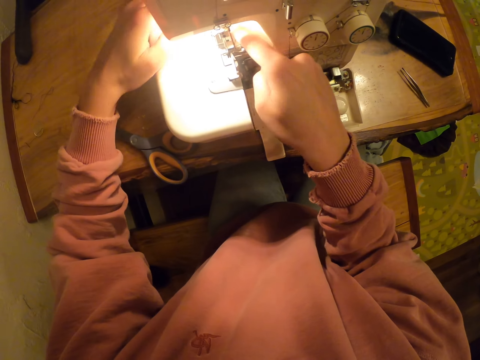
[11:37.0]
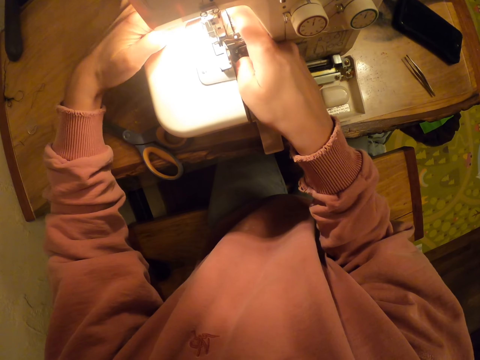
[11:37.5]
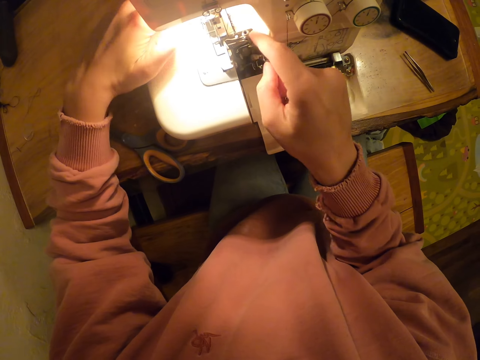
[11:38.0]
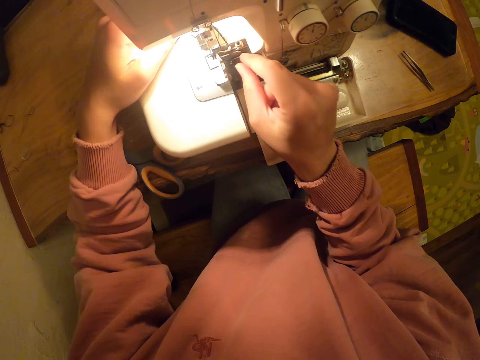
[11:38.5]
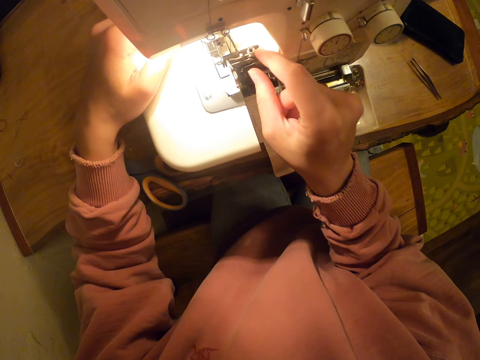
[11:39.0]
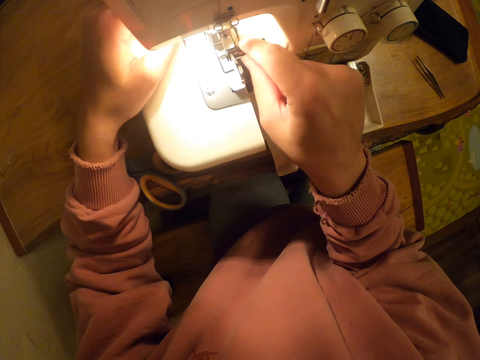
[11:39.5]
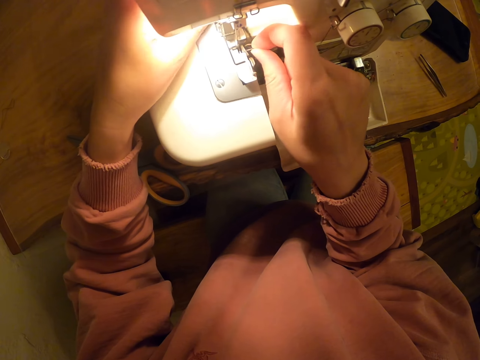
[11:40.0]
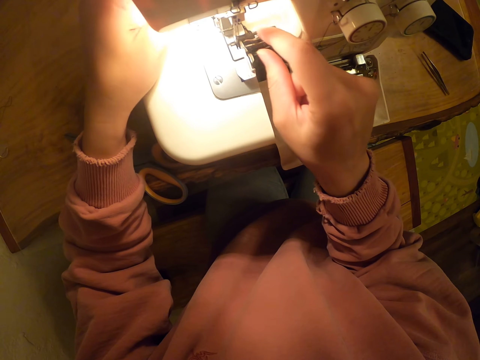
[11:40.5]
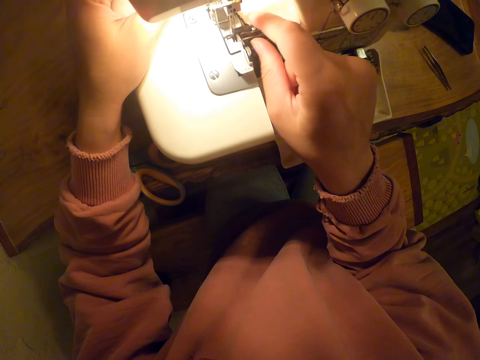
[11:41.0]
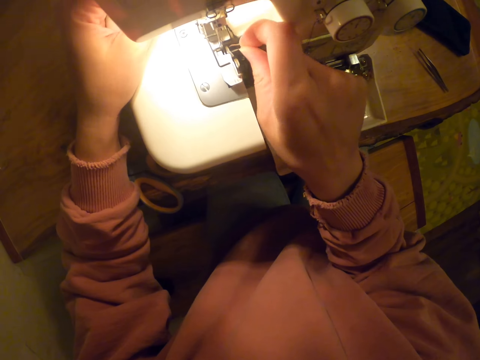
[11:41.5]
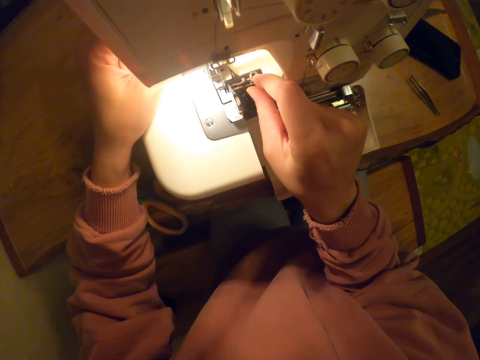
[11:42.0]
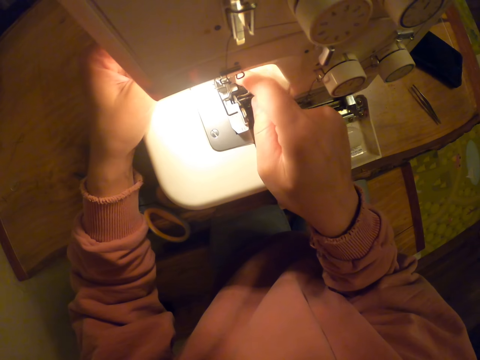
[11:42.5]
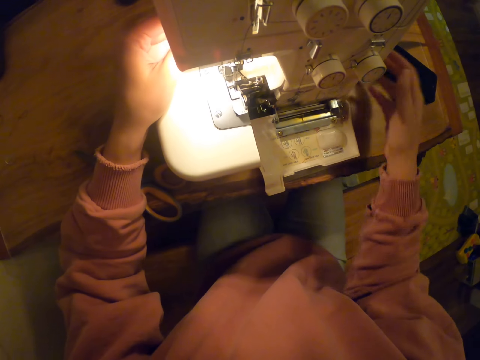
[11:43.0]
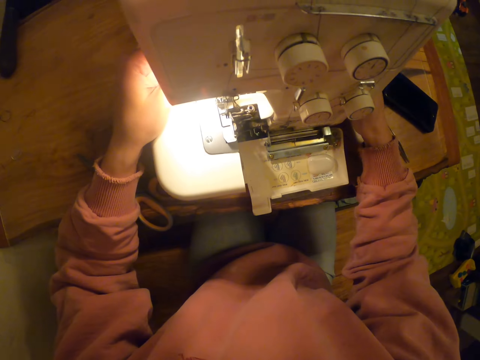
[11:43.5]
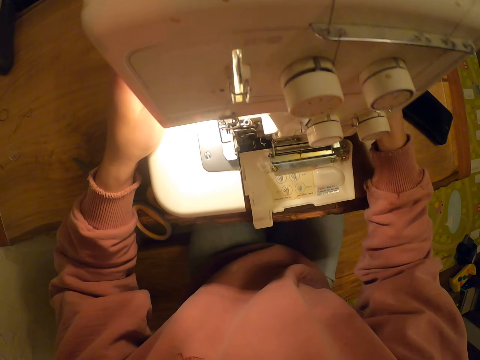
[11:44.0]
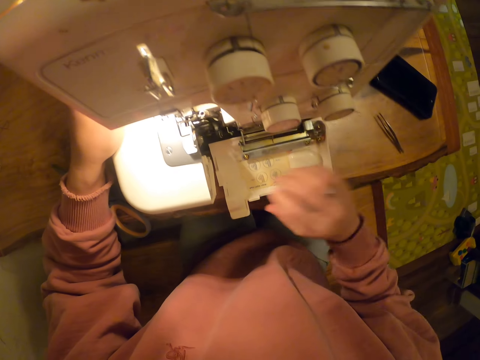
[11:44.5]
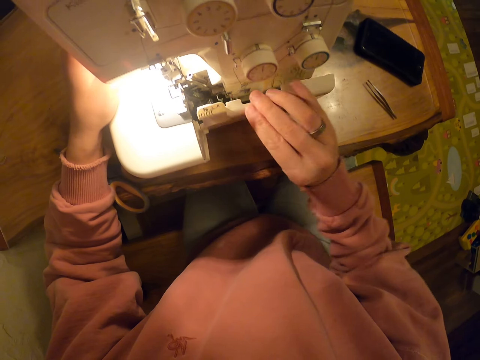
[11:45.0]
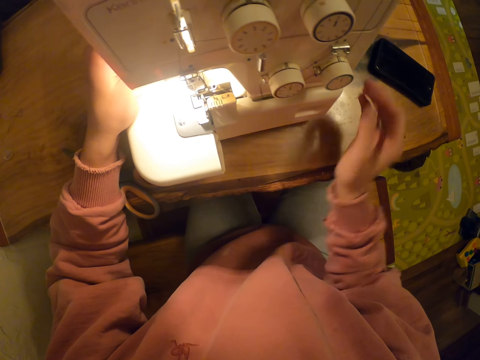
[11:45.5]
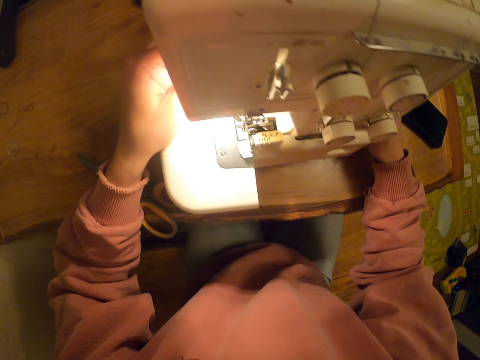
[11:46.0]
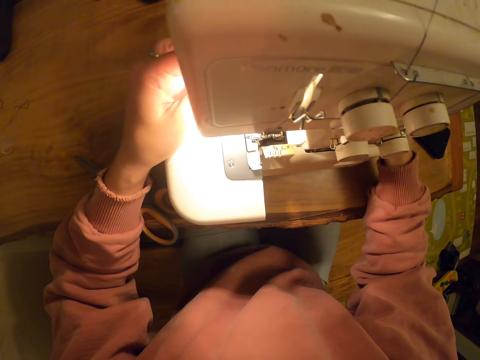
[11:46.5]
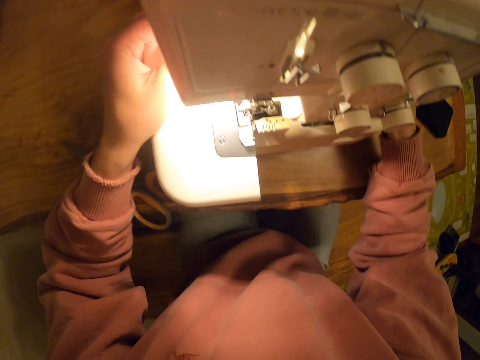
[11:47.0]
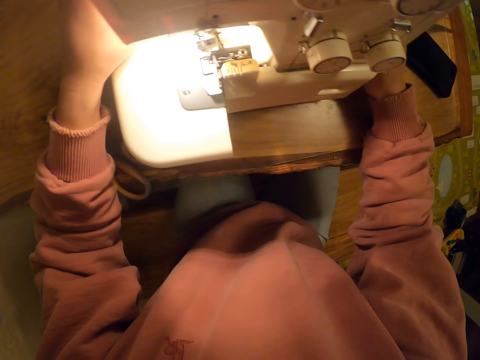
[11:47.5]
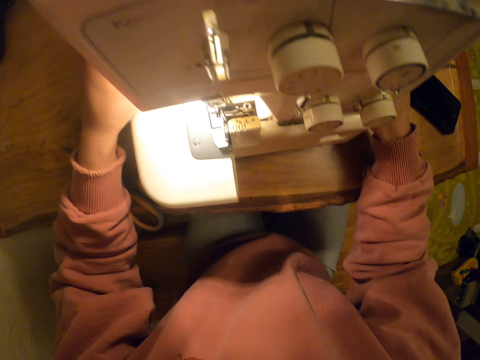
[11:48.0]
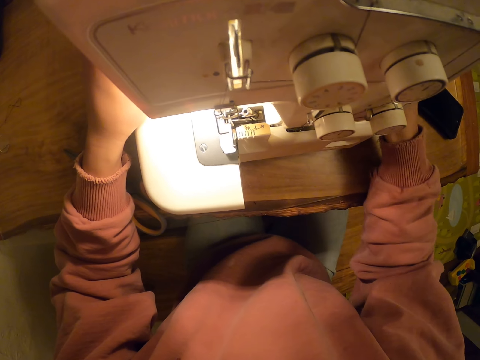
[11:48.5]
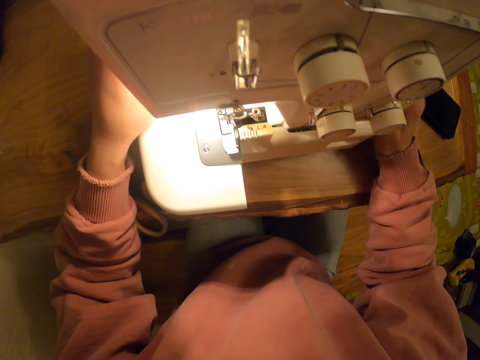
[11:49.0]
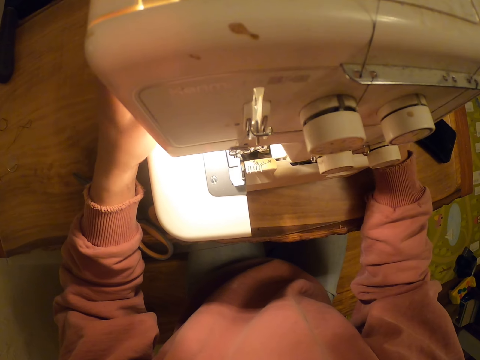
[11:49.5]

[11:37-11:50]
The camera wearer pulls the thread with the left hand. They touch the thread with the right hand. They pull the thread with the right hand. They adjust the machine. They close the sewing machine. They adjust the machine.

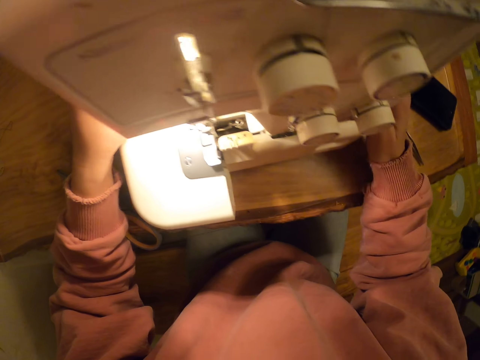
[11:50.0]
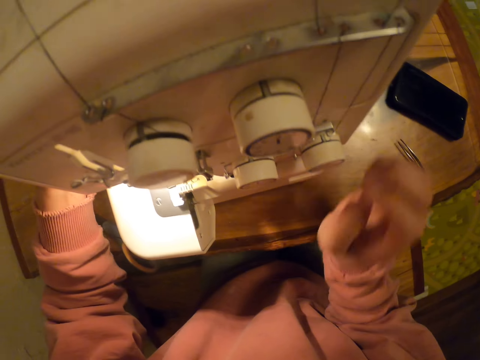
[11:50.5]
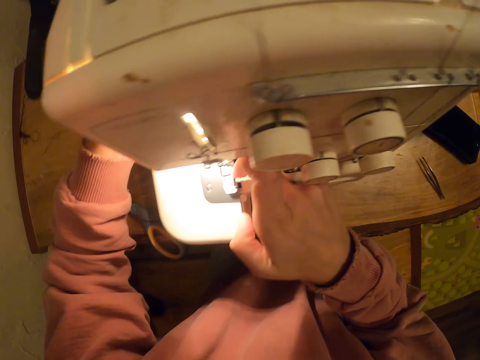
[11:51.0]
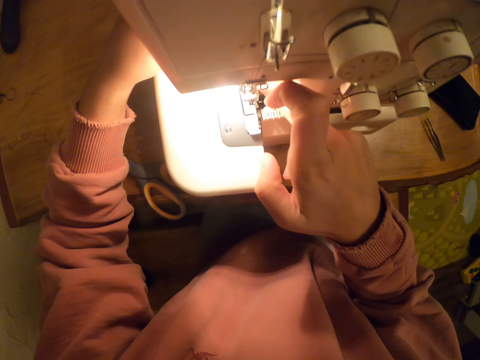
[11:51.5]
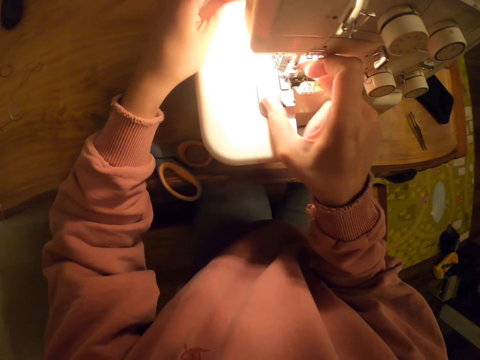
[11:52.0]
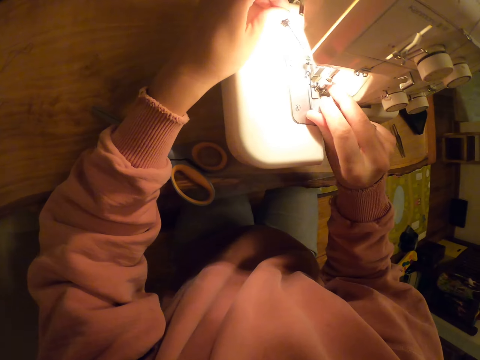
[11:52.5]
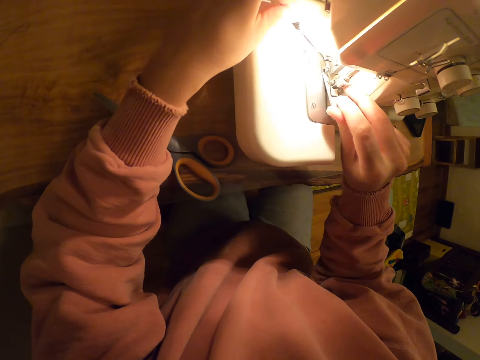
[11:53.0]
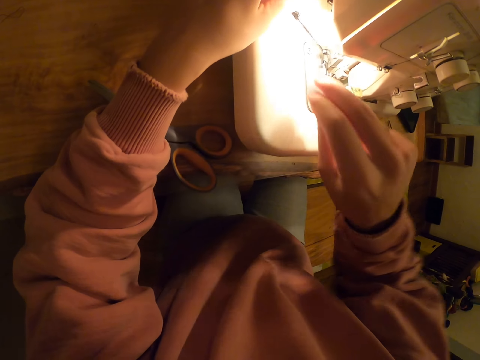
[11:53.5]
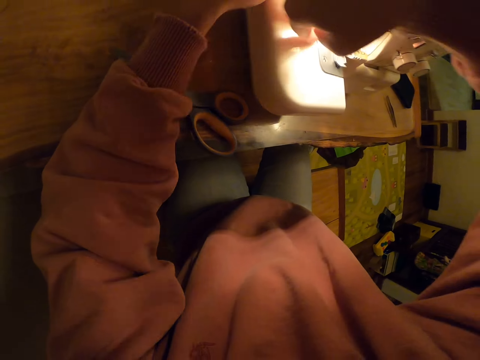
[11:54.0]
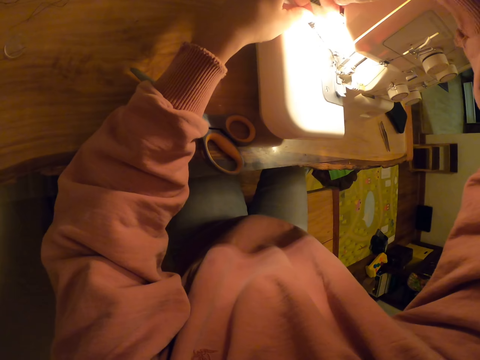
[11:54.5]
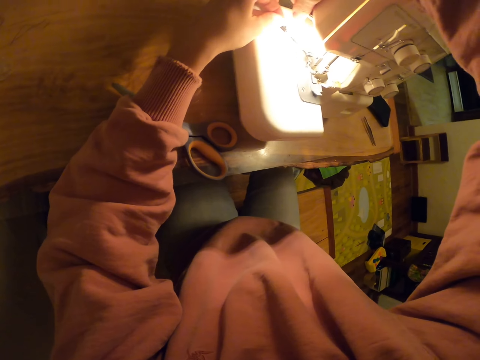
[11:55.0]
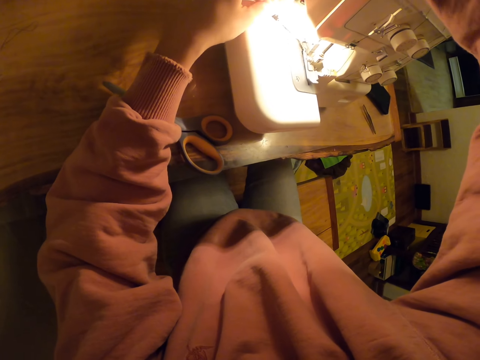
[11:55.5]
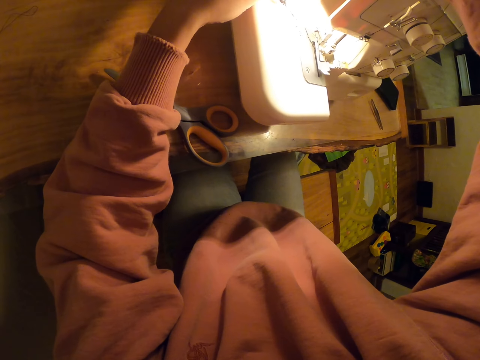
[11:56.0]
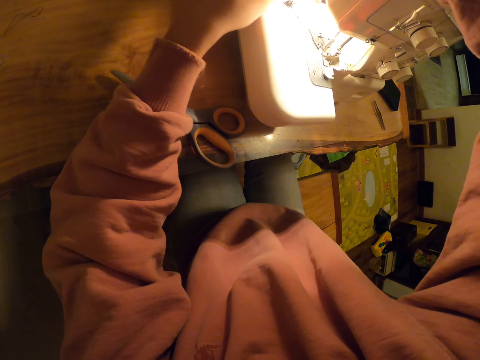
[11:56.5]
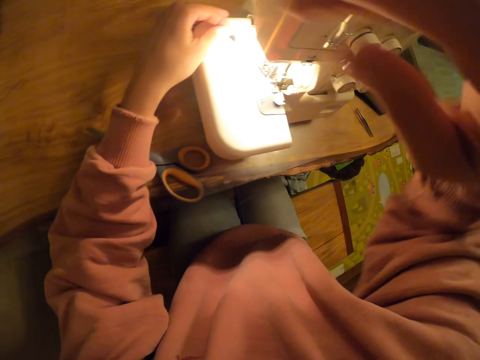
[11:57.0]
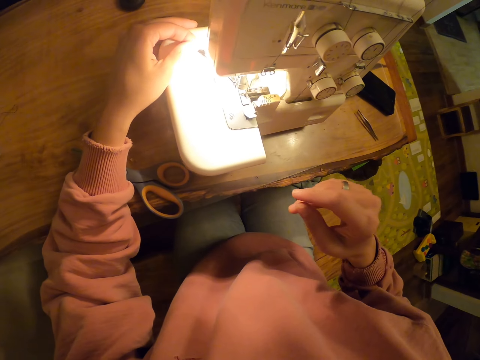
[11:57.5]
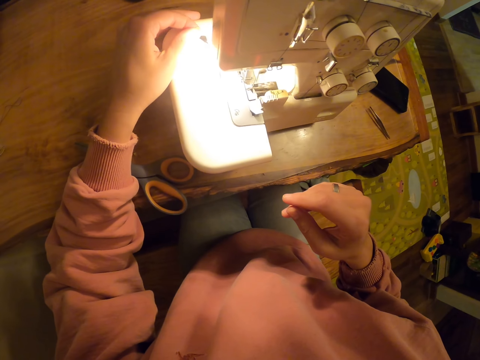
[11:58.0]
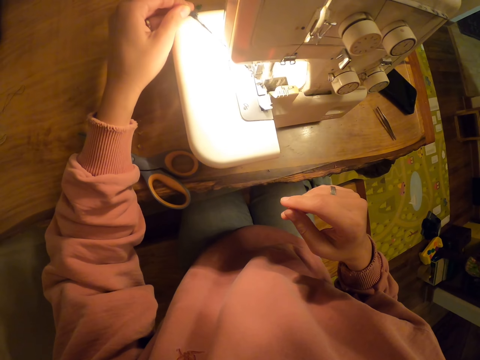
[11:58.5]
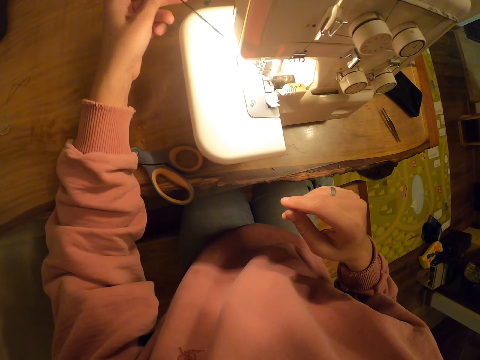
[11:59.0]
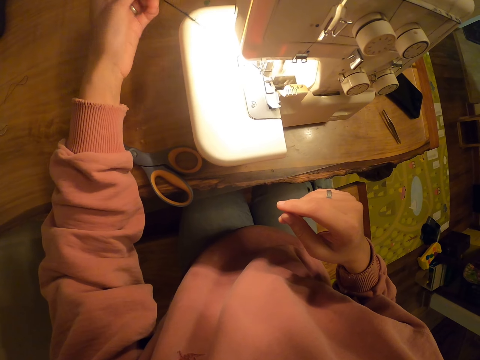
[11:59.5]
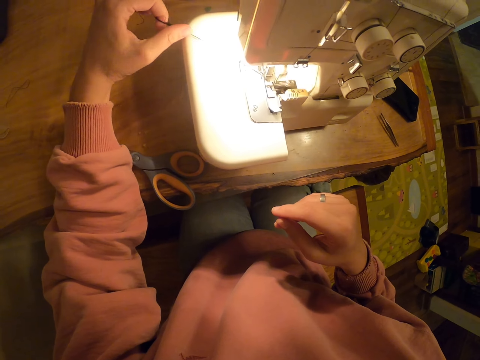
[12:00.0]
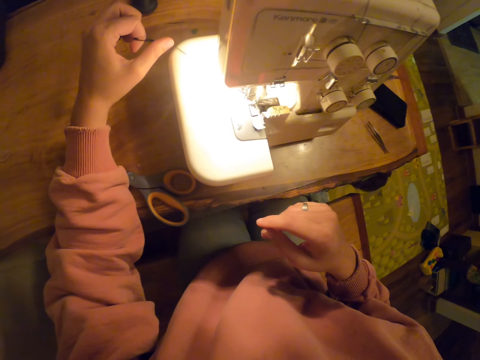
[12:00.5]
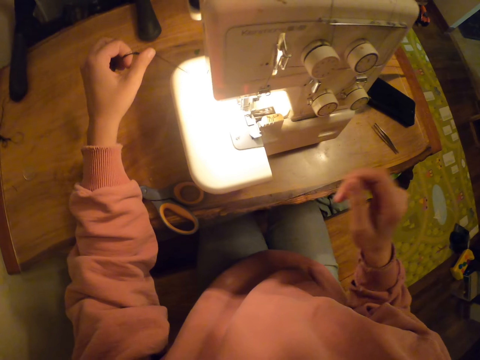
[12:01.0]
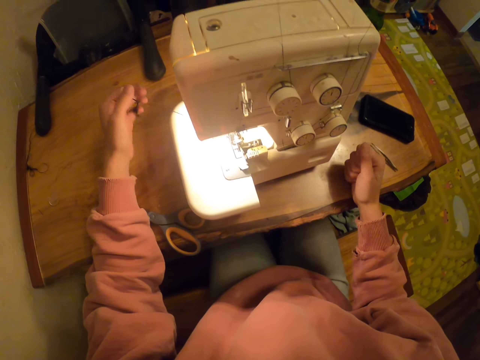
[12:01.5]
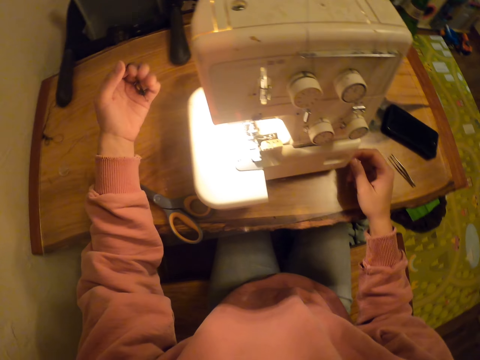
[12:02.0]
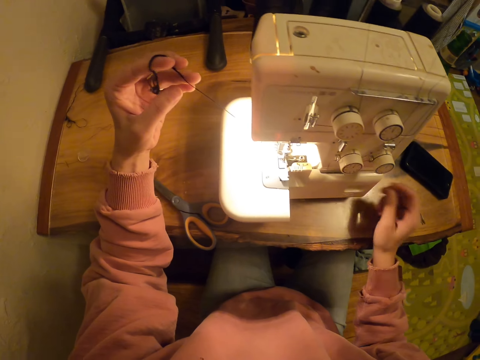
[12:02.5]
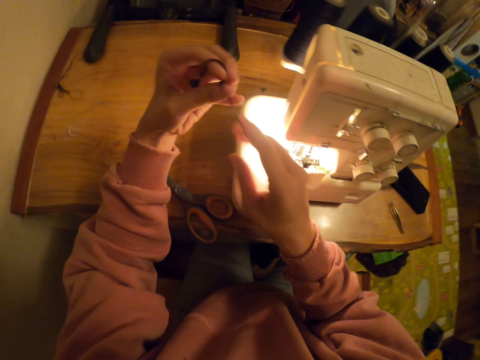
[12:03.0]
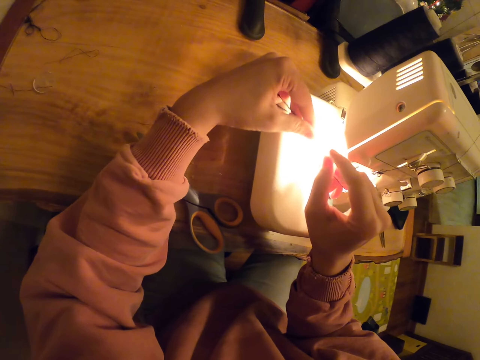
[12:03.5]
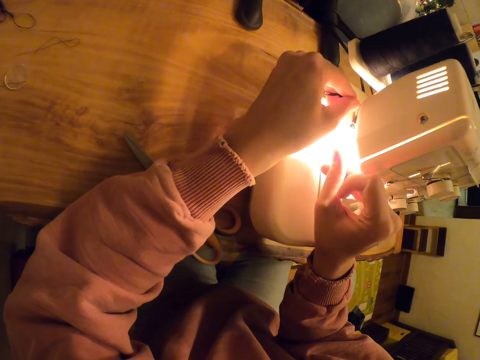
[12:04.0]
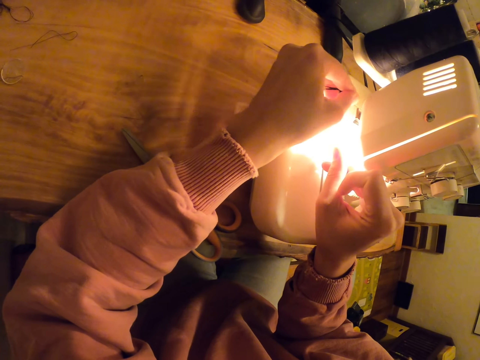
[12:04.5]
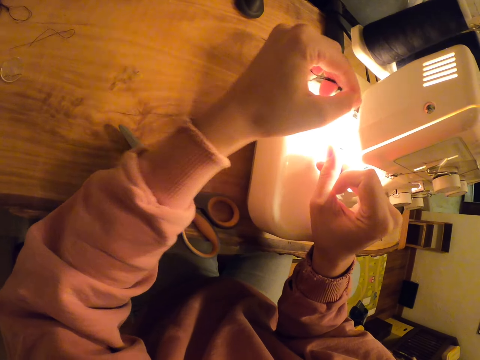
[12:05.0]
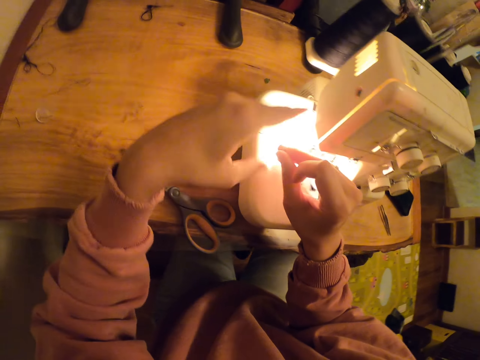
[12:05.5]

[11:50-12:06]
The camera wearer touches the sewing. They adjust the machine. They hold the machine with both hands. They pull something with the right hand. They pull the thread with the left hand. They pull the thread with the right hand. They run the sewing machine. They pull the thread with the left hand. They touch the thread. They run the sewing machine. They touch the table. They hold the thread with the left hand. They pull the thread with both hands. They move the thread with the left hand. They drop the thread.
